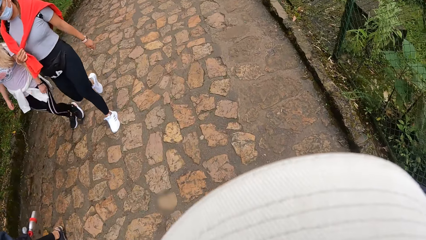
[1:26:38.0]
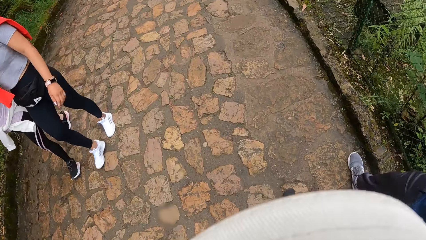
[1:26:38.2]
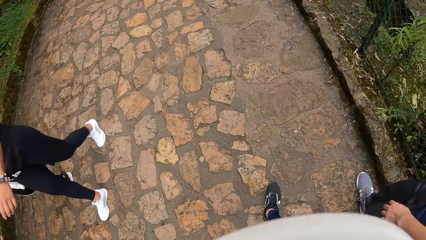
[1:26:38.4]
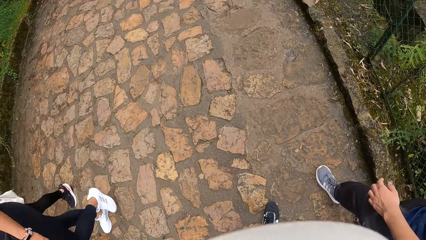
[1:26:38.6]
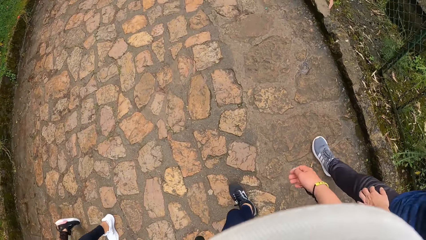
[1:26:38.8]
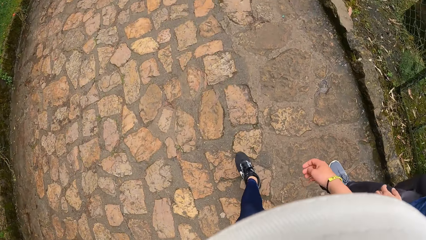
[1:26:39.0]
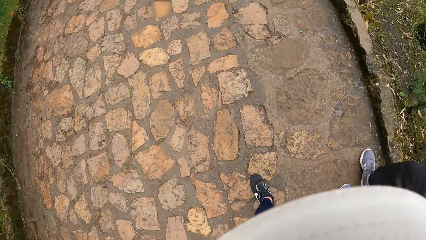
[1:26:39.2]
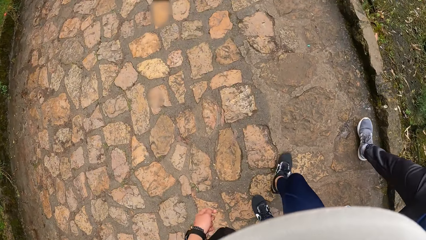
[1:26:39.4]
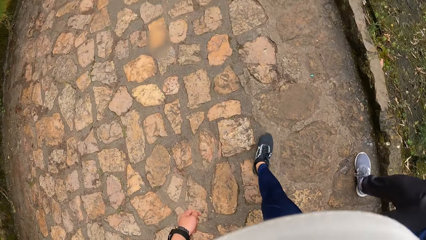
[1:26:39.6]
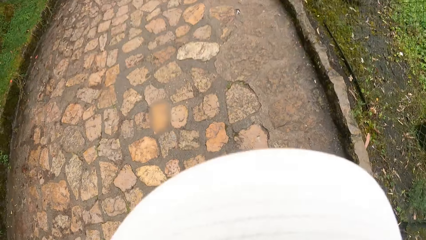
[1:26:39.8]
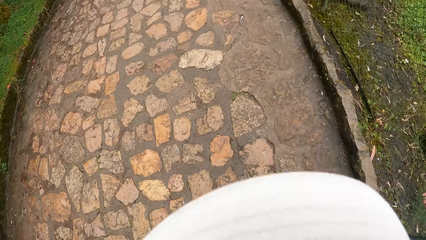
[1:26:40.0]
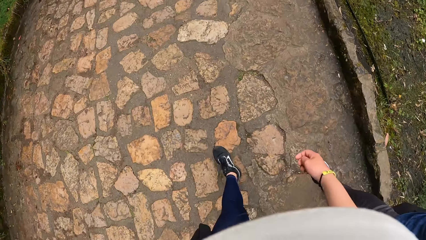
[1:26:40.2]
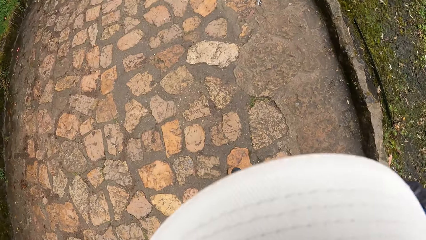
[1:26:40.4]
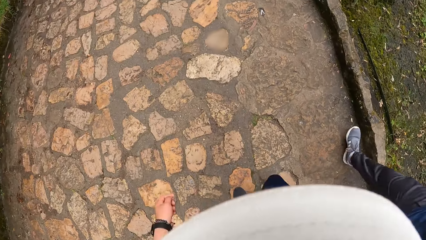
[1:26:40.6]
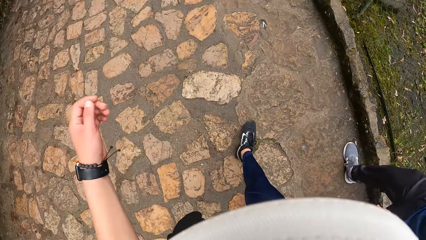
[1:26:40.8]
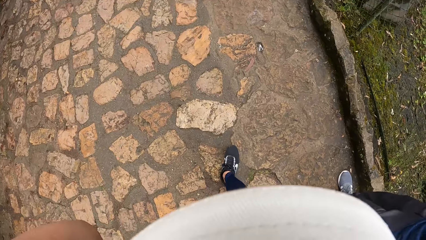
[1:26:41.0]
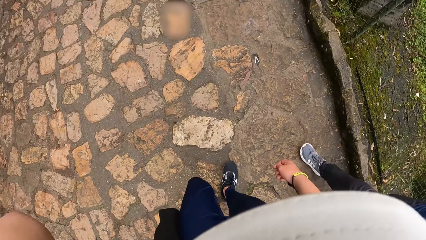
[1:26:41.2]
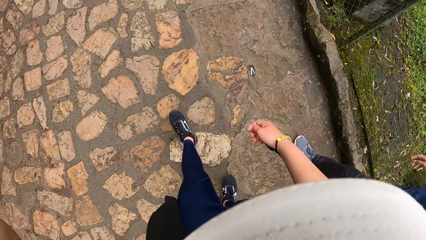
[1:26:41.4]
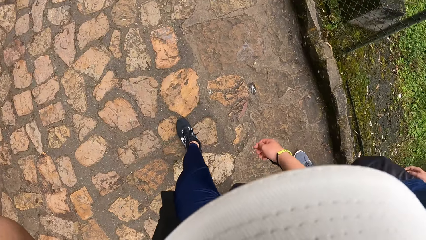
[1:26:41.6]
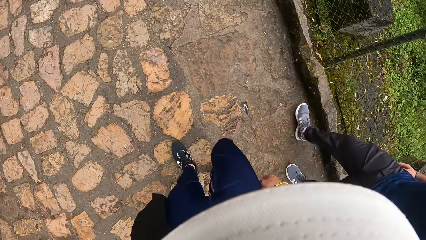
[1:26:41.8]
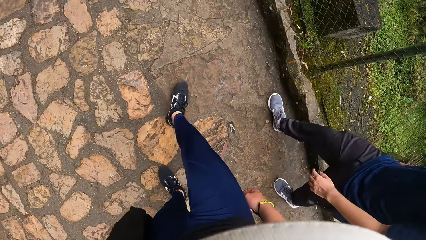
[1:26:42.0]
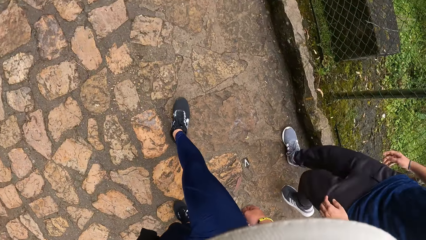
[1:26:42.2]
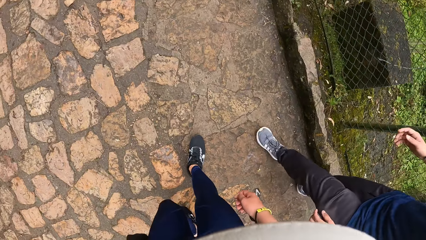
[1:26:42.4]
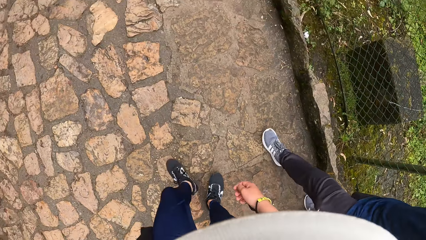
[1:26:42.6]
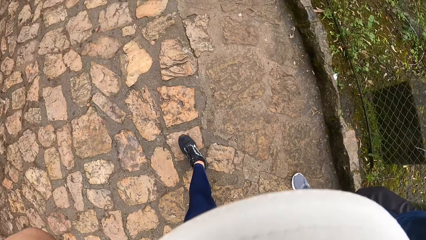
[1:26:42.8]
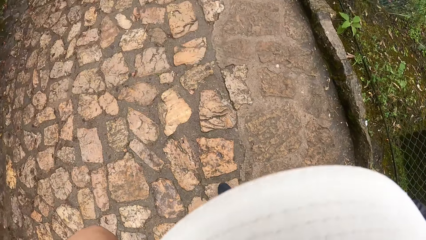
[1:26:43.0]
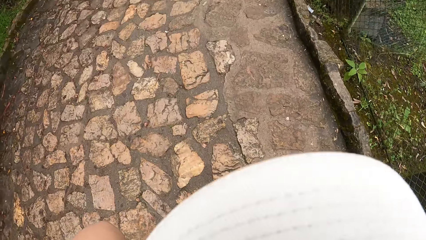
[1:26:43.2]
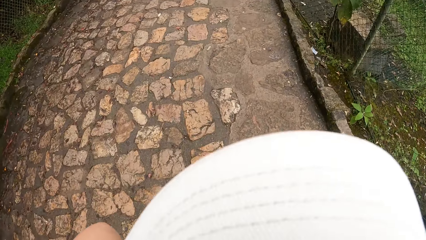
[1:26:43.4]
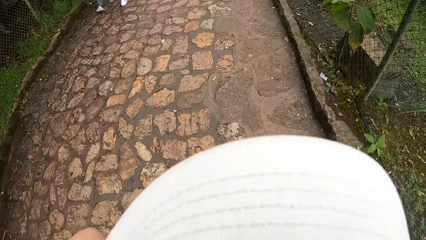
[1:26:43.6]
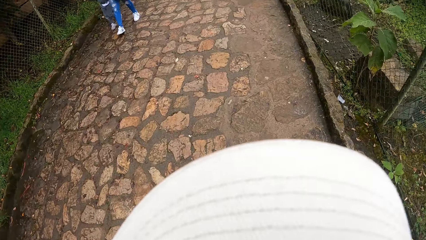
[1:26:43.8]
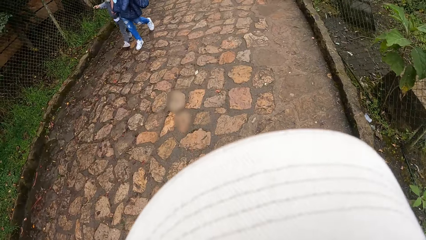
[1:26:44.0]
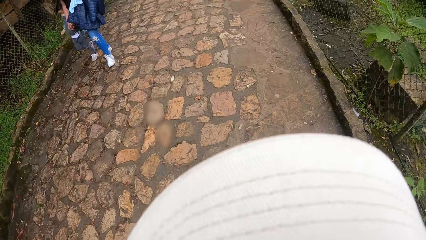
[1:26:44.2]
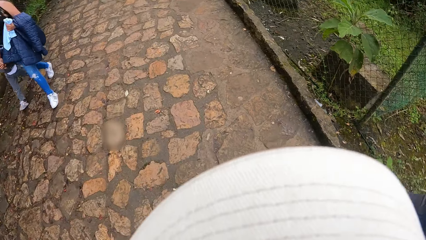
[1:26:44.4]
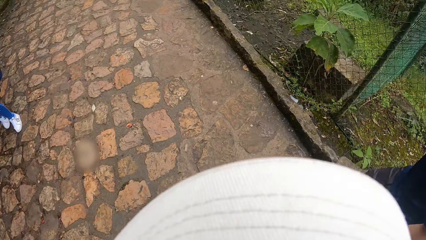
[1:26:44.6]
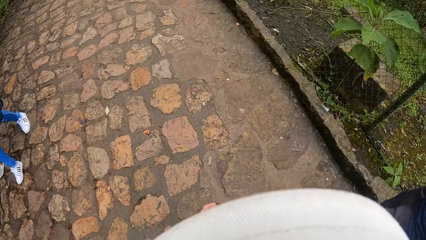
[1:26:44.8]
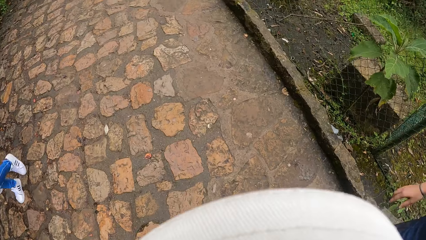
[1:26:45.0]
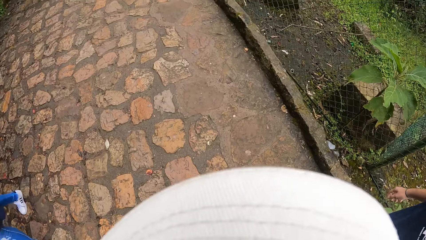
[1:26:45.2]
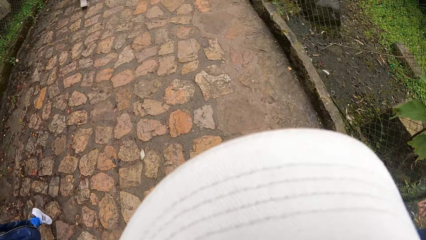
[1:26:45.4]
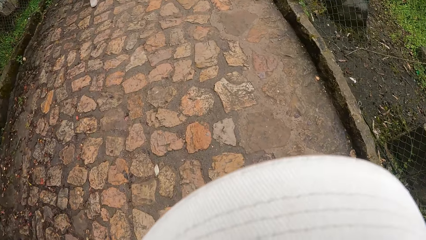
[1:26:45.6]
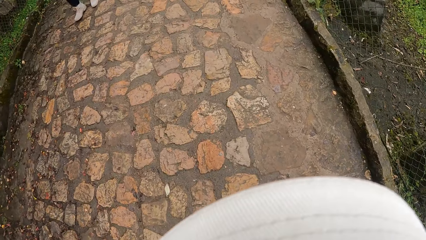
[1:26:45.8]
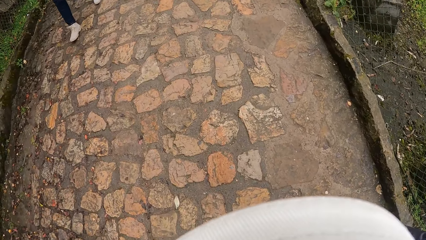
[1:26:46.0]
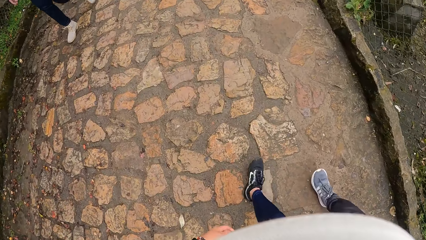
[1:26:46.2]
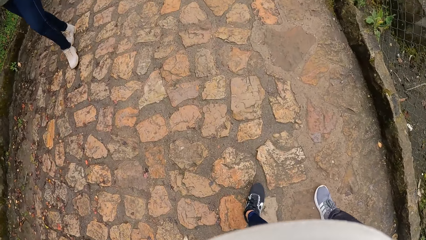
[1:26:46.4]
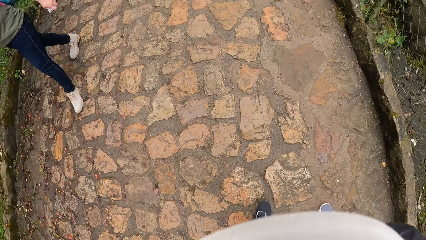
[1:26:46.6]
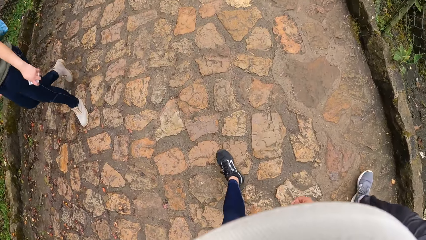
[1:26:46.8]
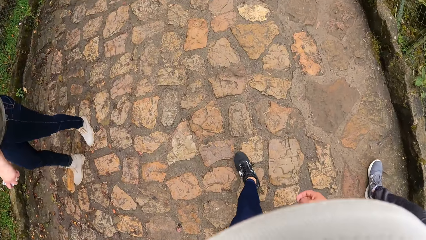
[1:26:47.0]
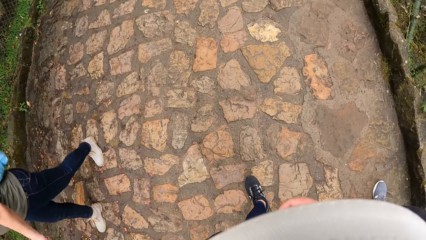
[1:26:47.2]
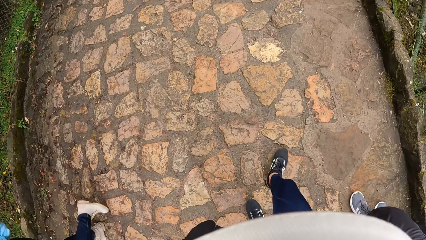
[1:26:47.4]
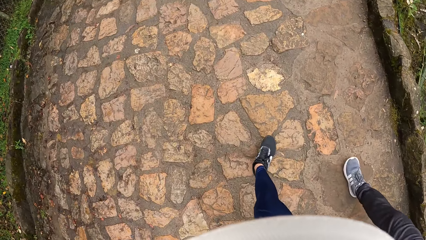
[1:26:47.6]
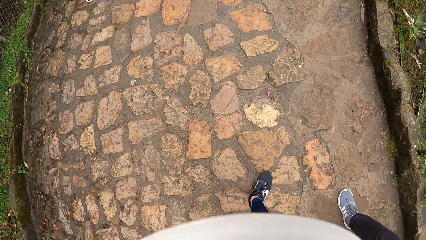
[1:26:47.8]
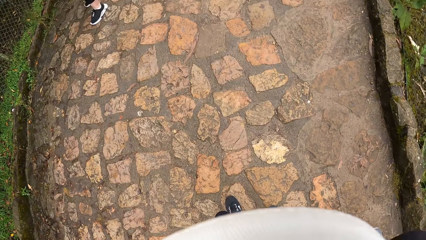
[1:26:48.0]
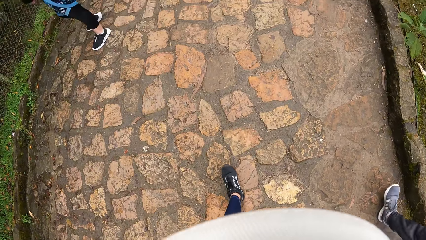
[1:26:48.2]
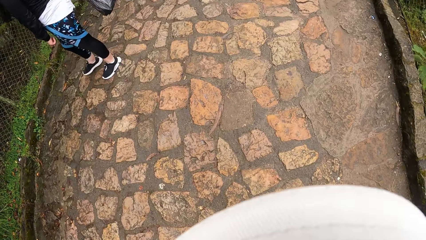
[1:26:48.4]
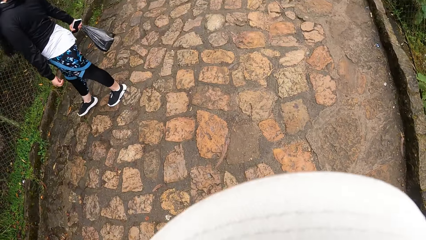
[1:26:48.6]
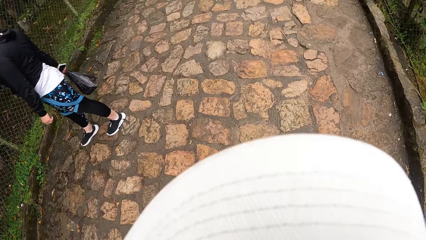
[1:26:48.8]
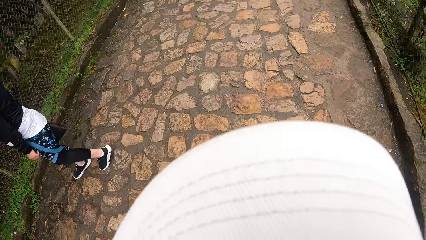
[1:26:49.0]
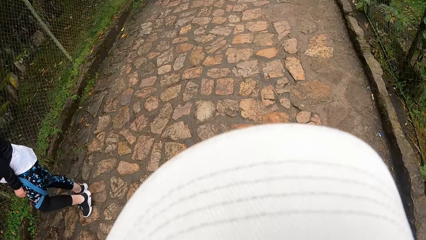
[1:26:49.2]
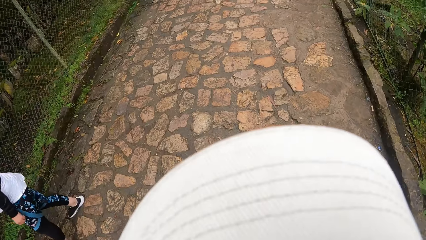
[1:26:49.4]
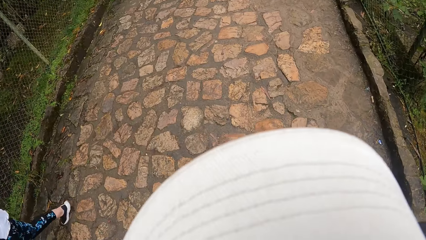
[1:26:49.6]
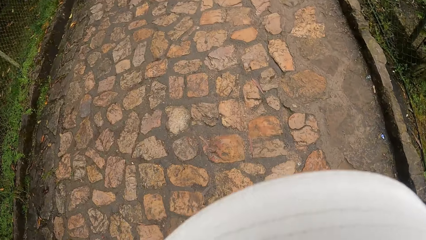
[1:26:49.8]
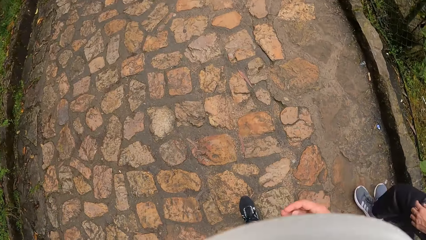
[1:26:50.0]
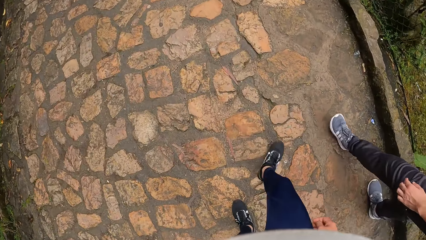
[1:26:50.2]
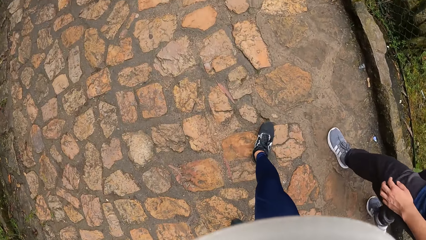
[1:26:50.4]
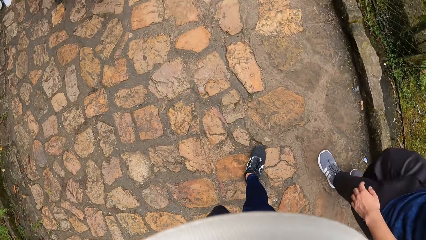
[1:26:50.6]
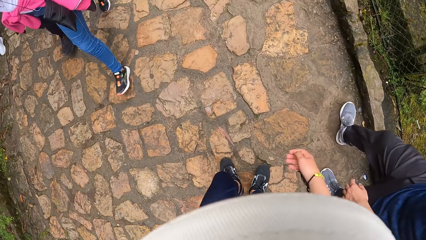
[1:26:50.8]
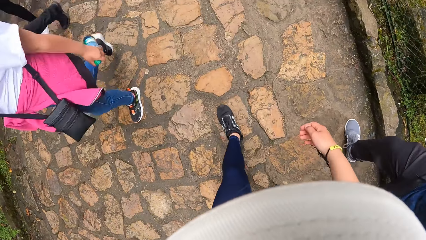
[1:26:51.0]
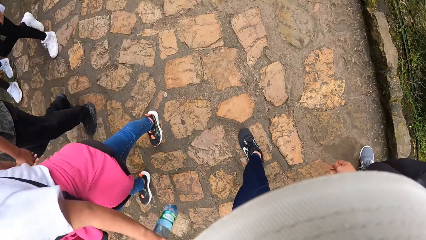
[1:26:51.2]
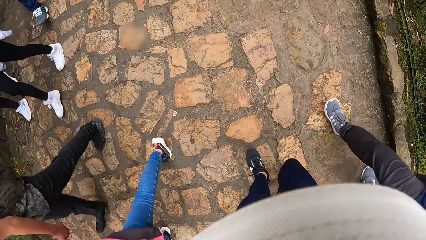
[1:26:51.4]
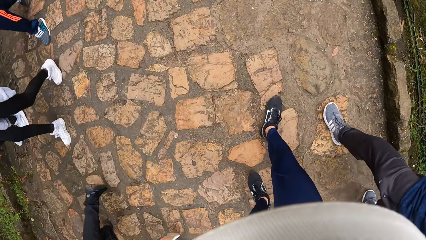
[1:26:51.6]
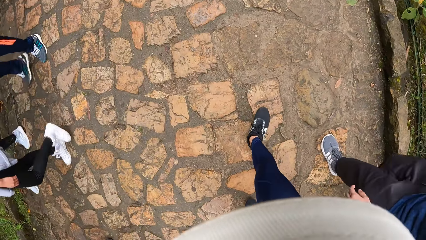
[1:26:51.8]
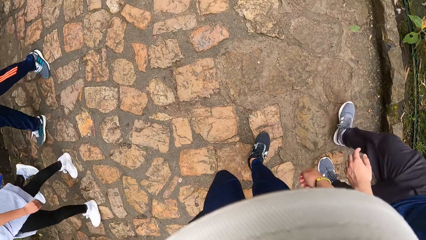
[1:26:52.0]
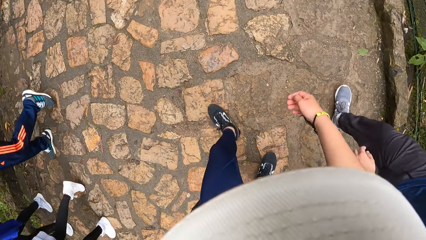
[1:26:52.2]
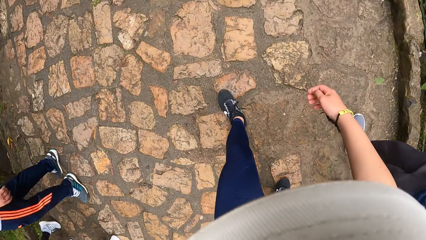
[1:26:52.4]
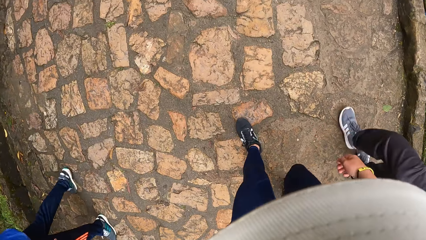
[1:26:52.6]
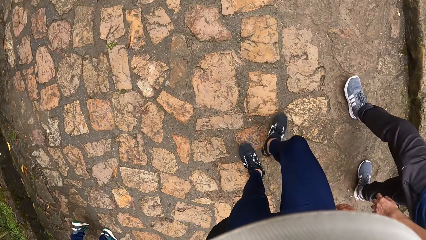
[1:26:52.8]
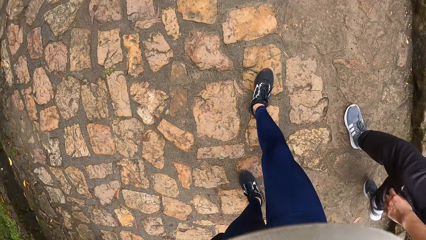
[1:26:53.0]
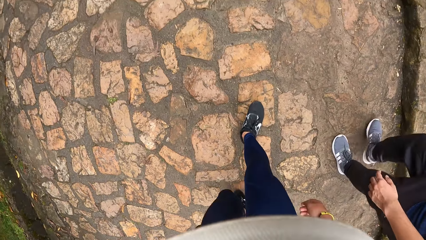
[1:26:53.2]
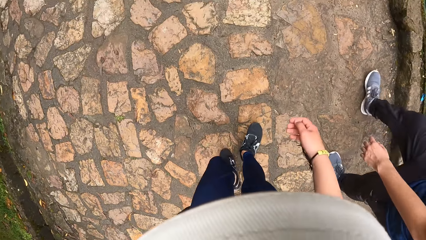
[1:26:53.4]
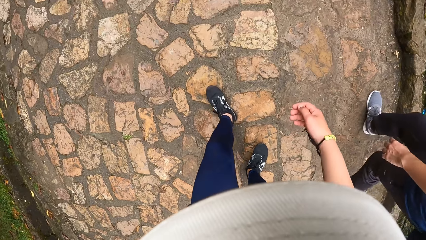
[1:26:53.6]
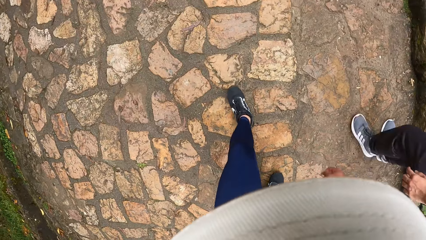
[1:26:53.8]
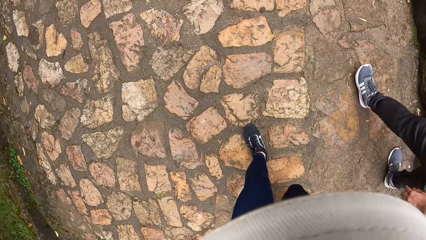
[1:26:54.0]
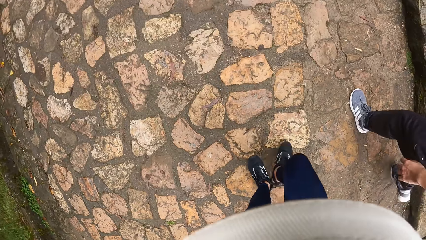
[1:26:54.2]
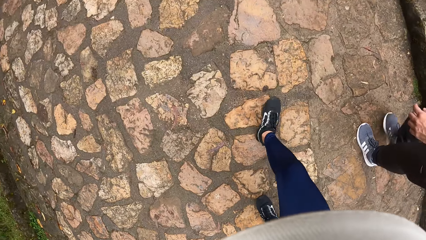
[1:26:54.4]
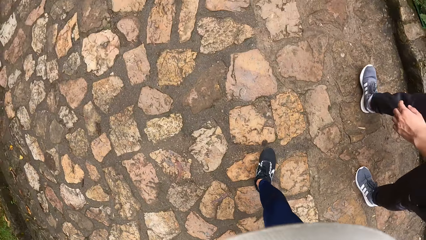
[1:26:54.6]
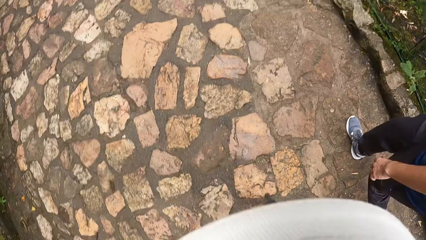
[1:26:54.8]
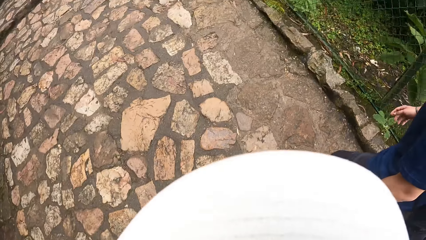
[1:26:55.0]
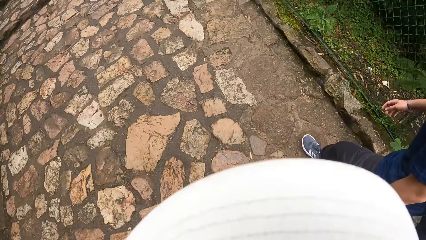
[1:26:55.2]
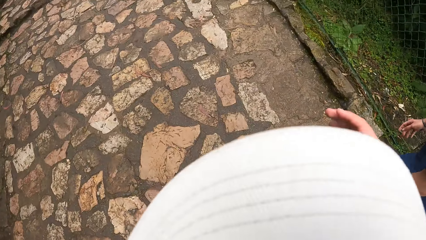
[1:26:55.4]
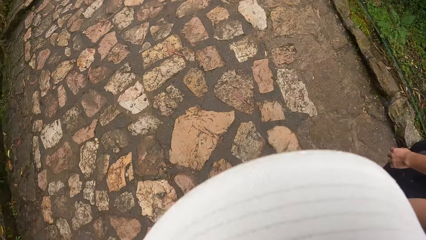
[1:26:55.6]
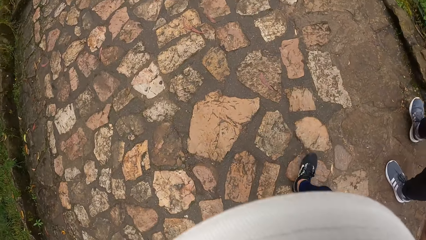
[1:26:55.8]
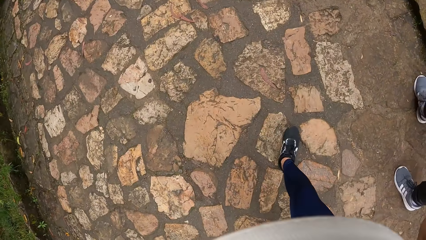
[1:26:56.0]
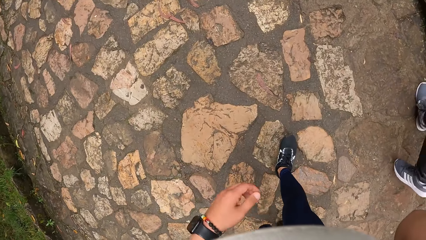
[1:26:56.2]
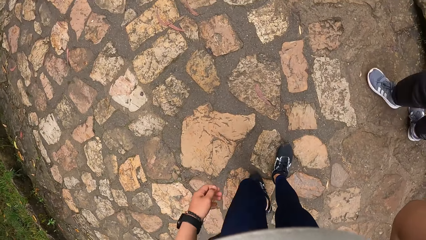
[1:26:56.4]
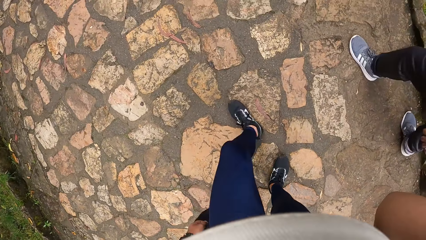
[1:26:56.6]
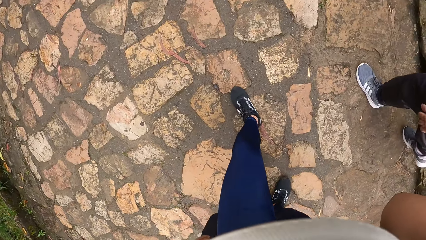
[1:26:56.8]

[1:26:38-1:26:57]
A person walks. The camera wearer walks.
